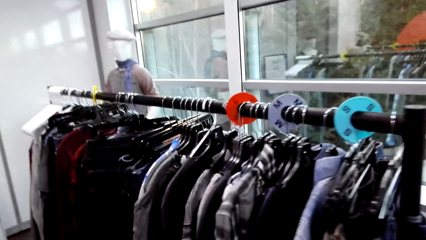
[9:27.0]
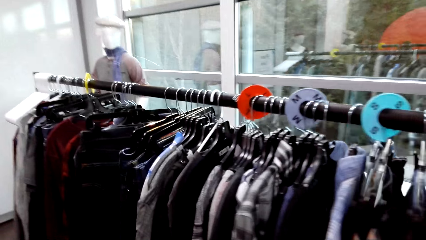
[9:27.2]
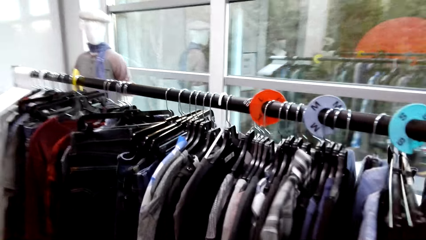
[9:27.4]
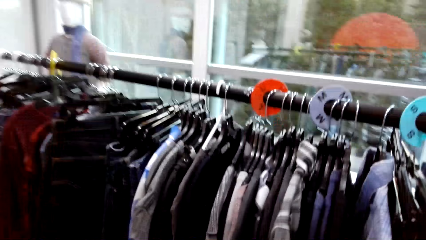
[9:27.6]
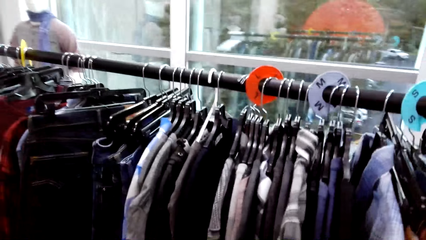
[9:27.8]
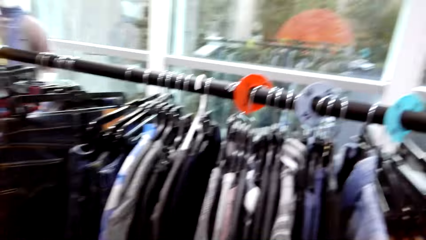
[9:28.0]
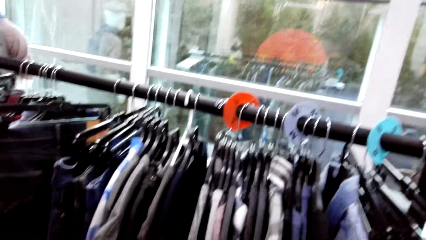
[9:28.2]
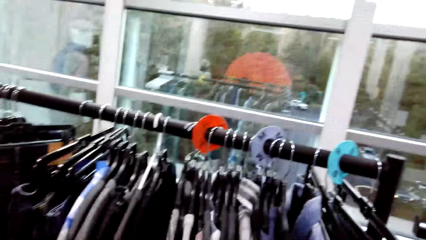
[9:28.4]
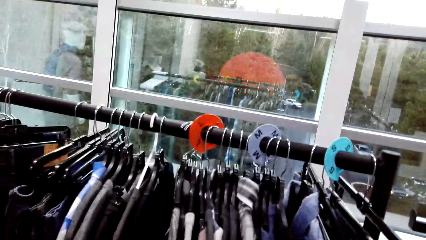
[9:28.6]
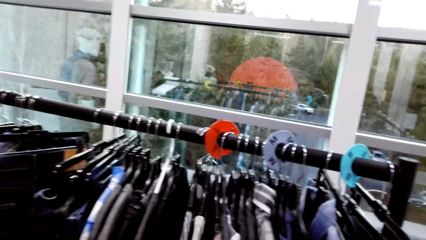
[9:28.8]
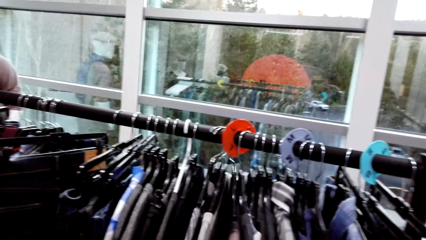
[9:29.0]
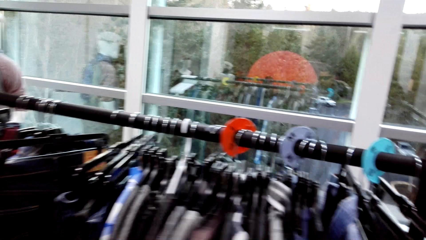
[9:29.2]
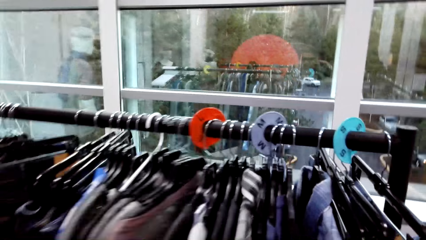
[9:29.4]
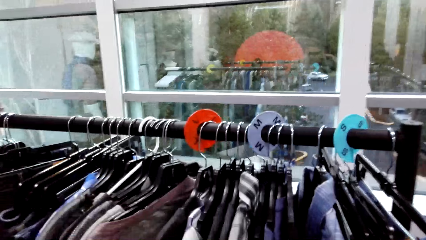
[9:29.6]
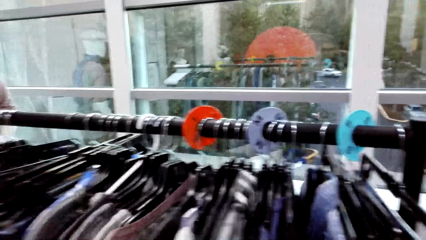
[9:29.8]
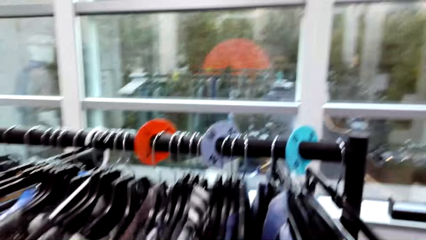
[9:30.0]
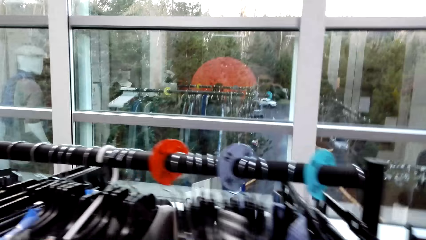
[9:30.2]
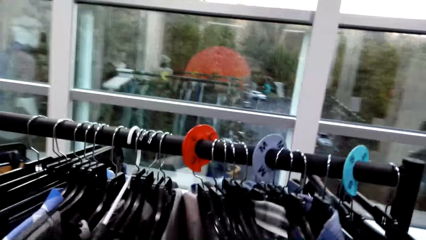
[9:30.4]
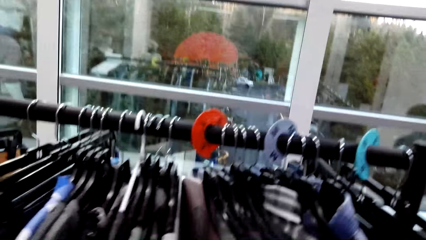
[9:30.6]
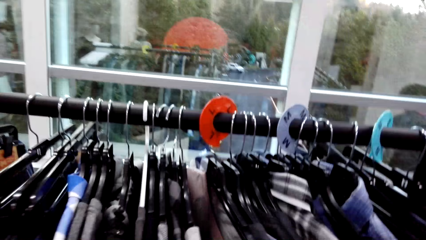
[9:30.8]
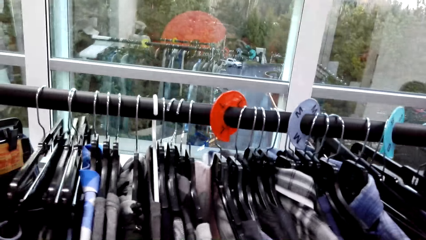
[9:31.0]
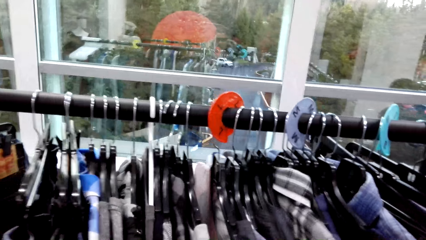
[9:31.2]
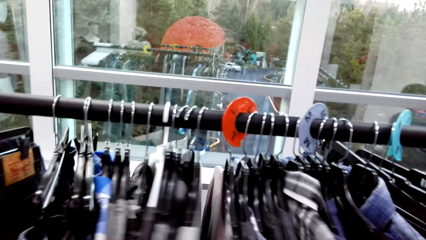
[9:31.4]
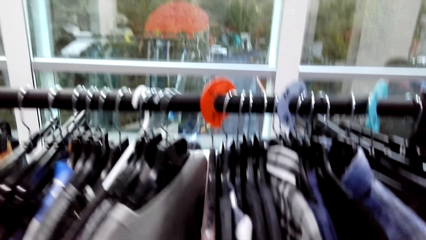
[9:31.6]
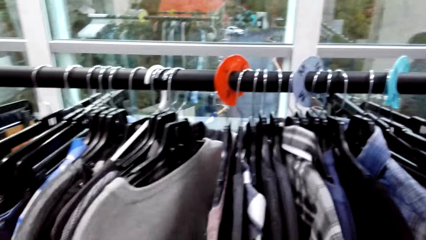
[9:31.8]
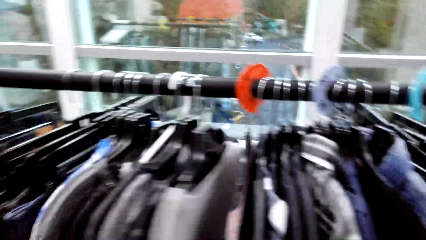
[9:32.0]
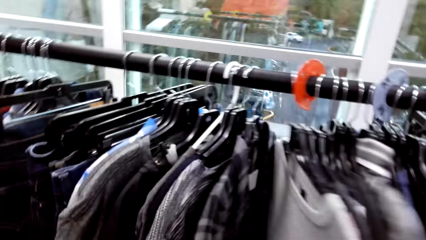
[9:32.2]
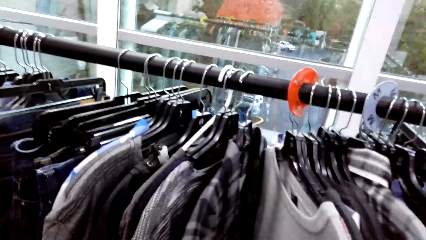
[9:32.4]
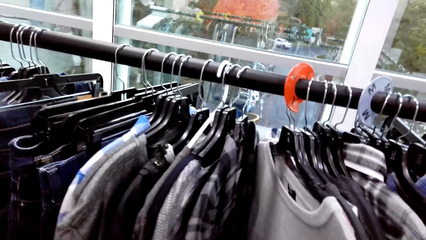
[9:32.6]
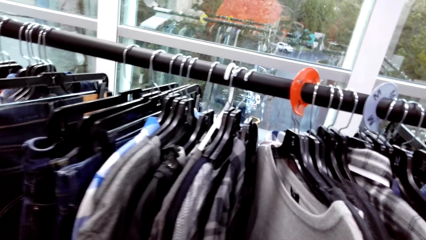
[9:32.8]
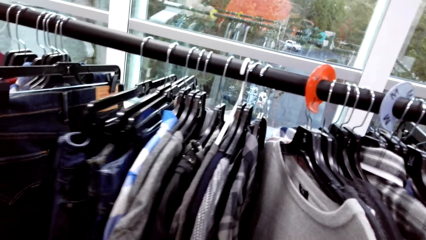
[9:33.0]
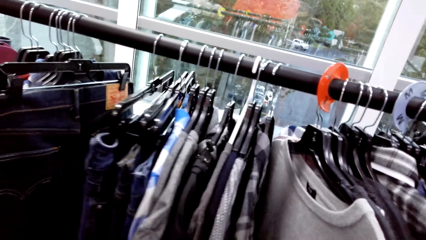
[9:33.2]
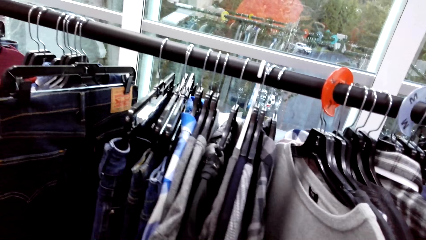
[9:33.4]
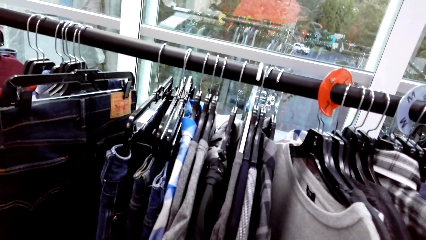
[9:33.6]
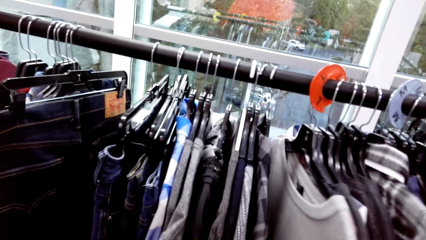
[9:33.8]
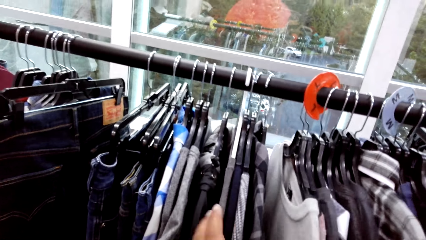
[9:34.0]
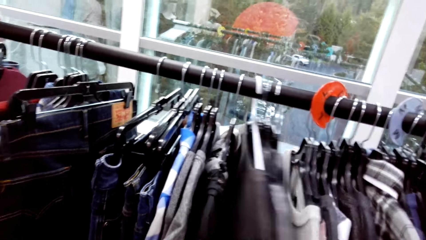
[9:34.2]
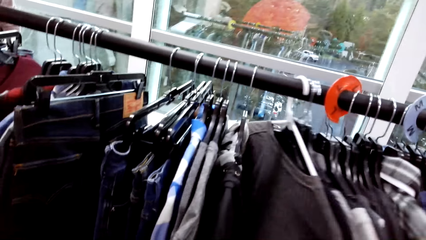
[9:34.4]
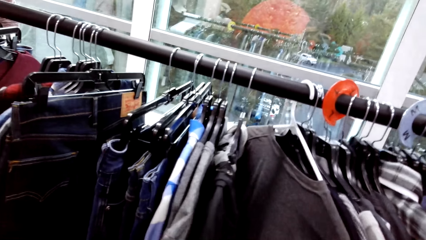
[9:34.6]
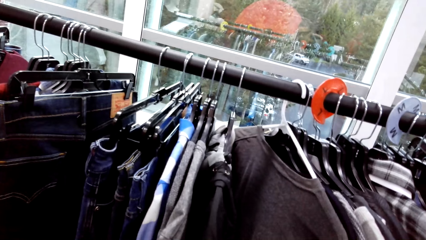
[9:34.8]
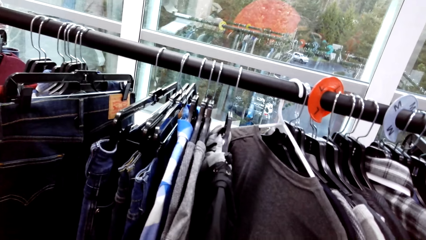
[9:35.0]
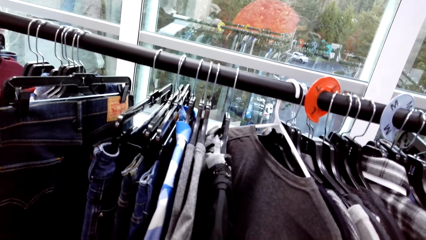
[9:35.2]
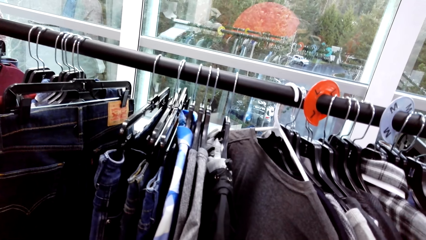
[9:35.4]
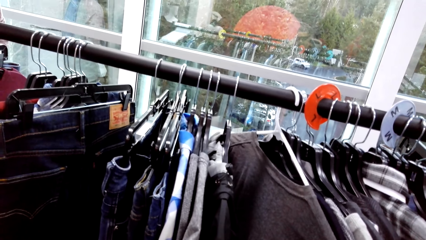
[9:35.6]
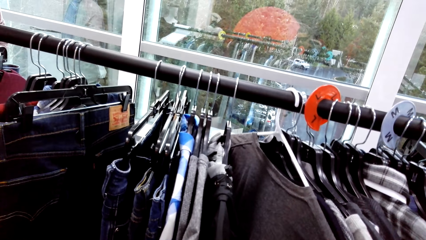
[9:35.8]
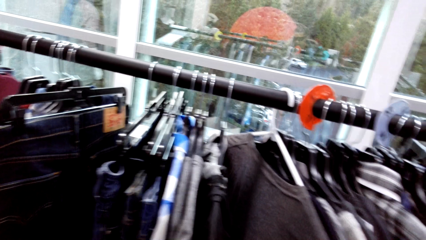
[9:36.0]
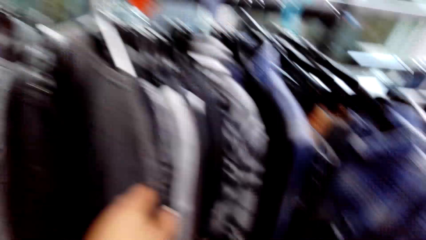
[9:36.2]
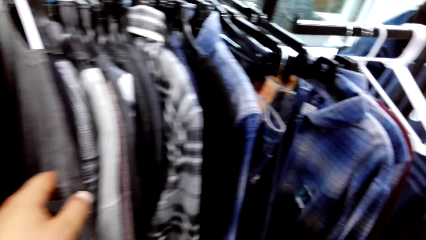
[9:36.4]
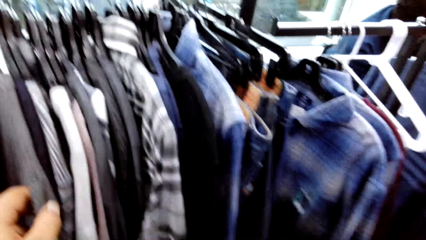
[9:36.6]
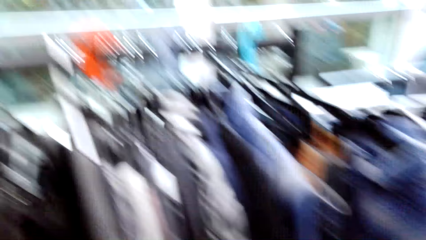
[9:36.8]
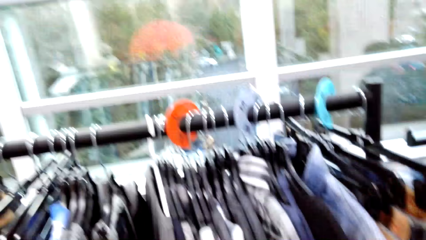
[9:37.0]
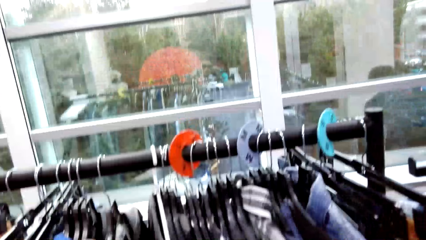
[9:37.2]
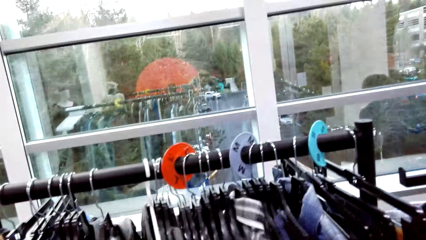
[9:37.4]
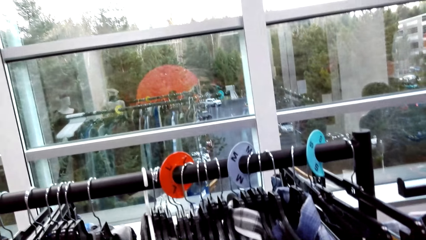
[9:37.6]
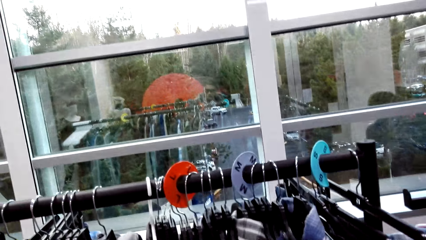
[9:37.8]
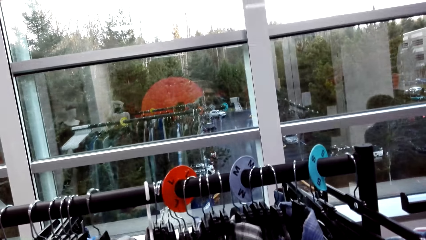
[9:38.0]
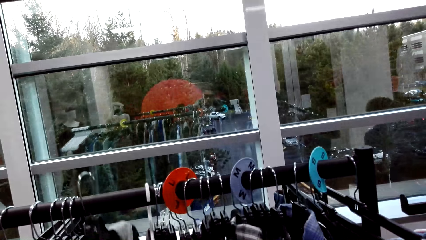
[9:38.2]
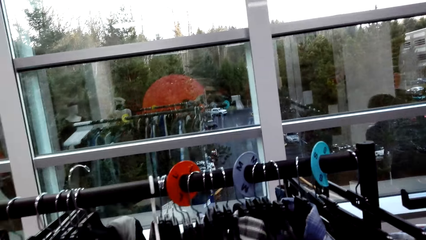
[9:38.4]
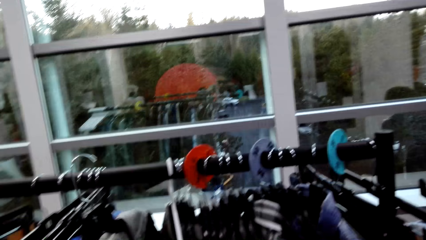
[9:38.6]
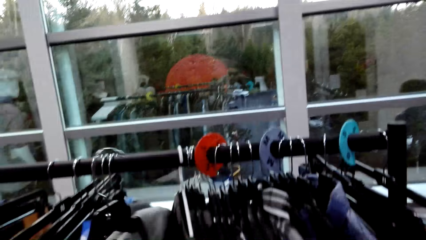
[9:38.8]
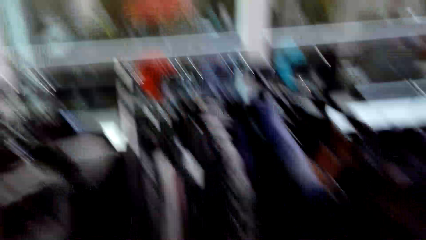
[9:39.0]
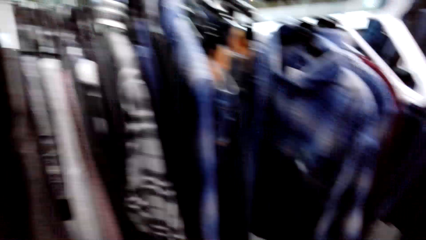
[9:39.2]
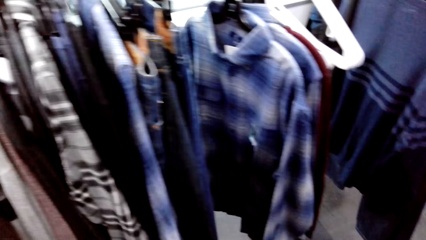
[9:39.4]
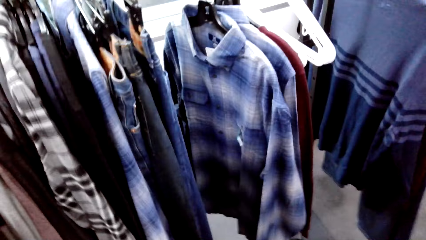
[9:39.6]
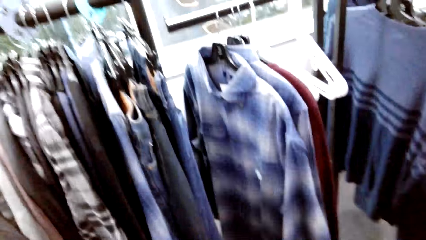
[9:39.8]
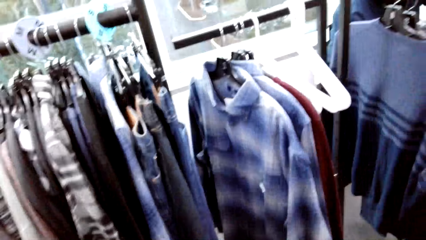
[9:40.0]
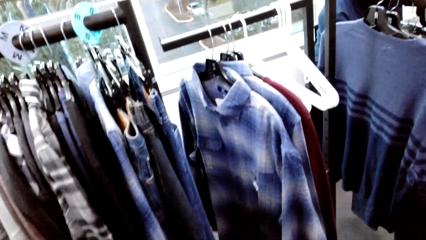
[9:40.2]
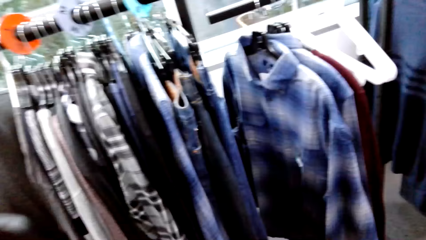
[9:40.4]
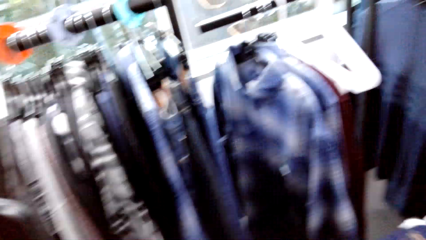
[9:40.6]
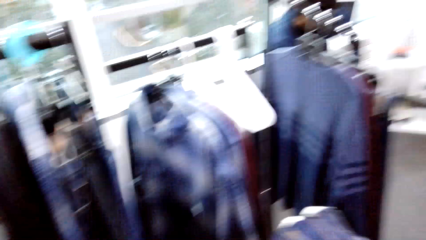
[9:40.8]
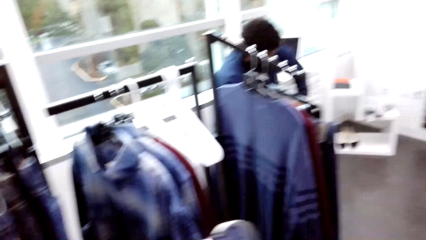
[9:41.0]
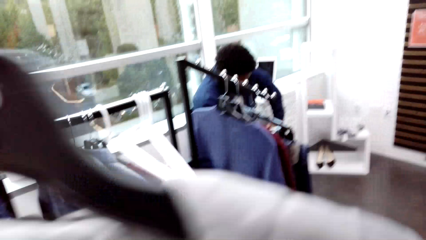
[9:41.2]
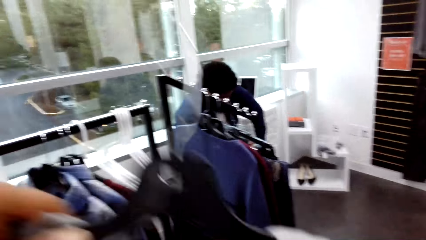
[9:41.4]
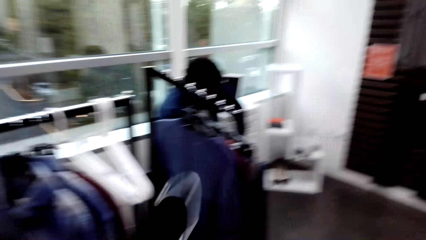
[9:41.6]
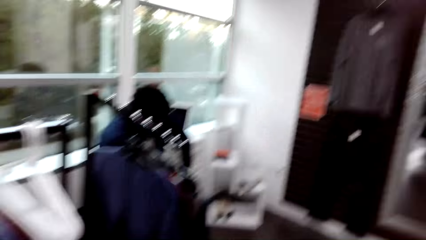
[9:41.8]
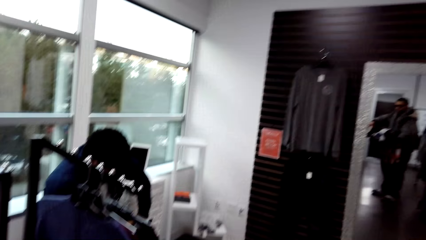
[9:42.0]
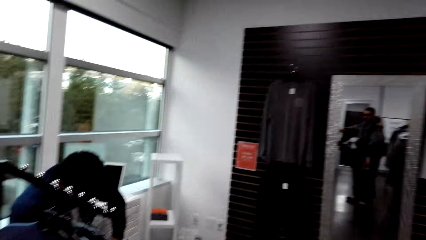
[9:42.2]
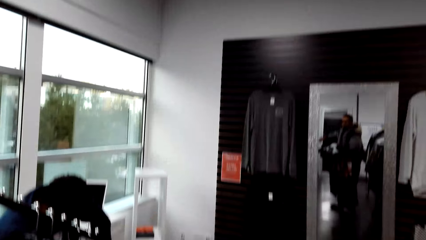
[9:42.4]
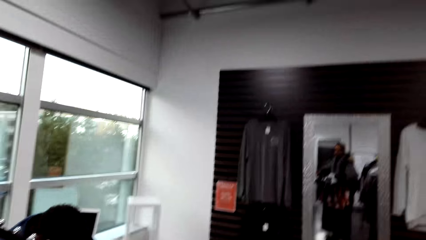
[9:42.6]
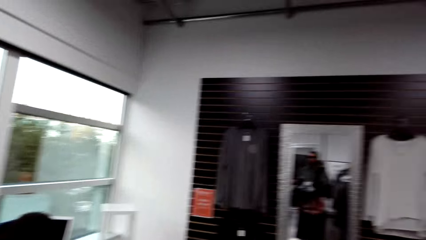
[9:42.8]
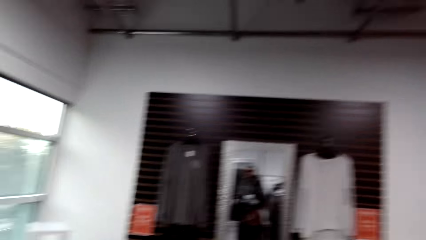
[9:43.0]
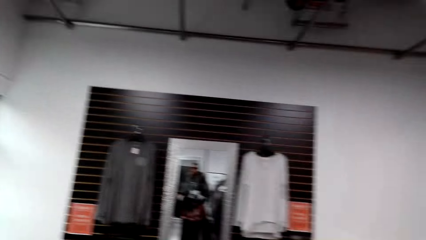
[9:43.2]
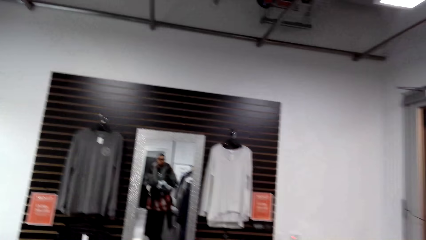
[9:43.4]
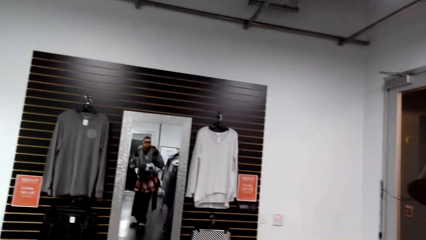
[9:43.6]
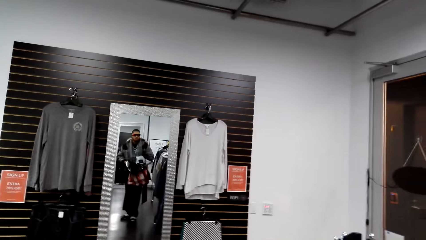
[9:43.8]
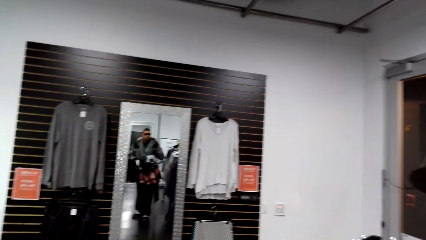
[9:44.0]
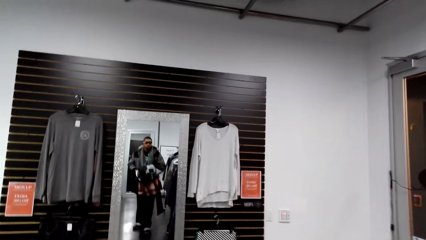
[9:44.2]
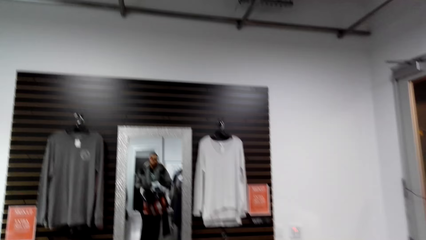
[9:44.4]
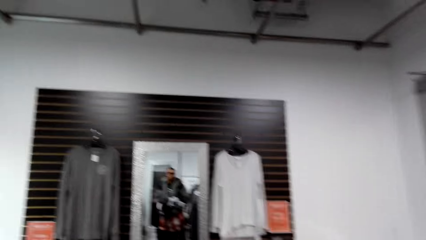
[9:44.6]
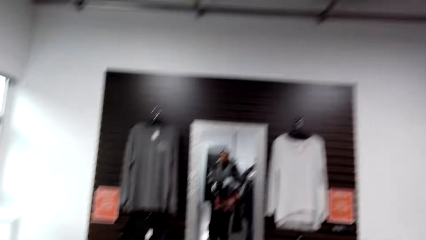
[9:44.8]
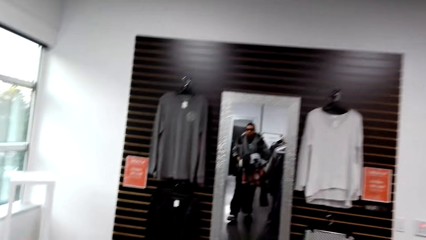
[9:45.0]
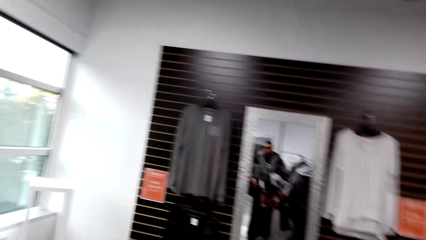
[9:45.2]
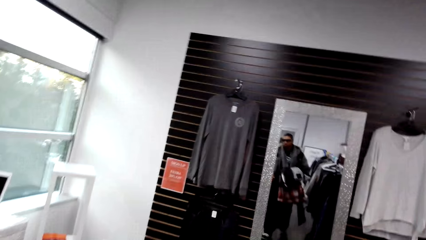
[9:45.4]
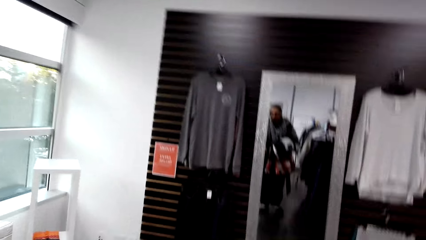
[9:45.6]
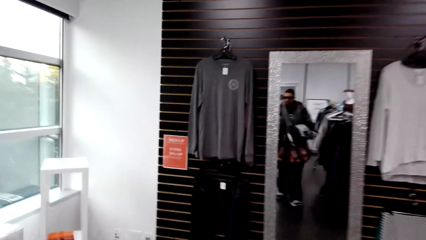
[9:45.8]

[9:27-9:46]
The camera wearer moves the clothes on a cloth rack with his hands. He moves the clothes on the cloth rack with his left hand. He picks a cloth from the cloth rack with his left hand. He passes the cloth to his right hand.
